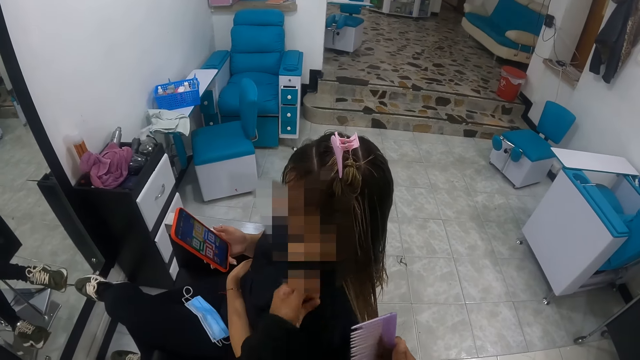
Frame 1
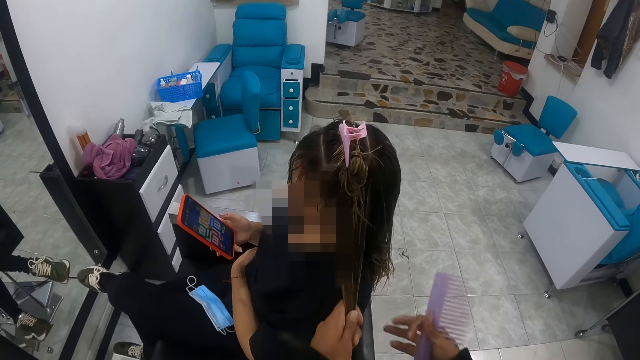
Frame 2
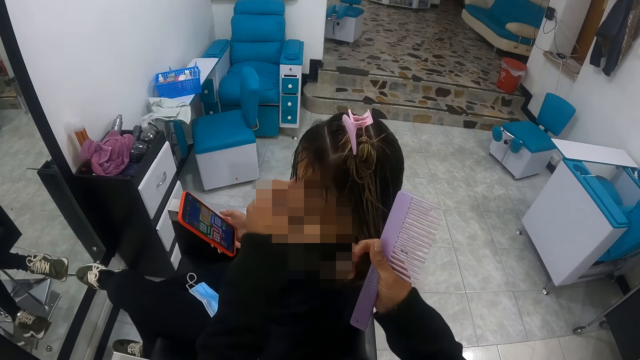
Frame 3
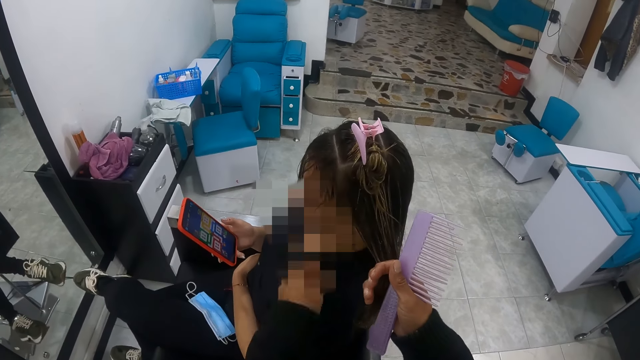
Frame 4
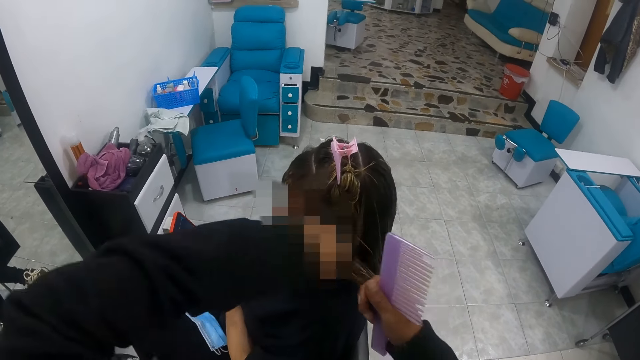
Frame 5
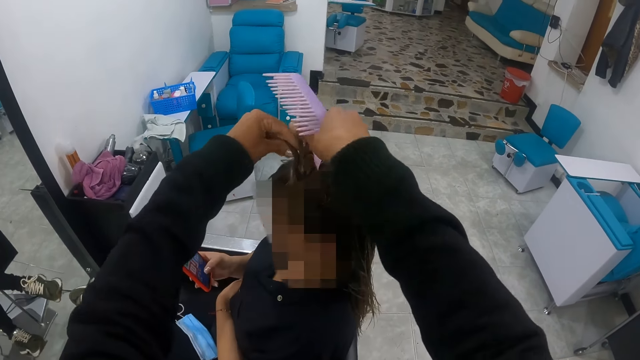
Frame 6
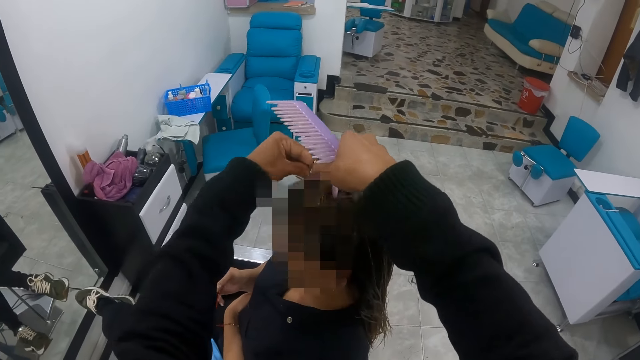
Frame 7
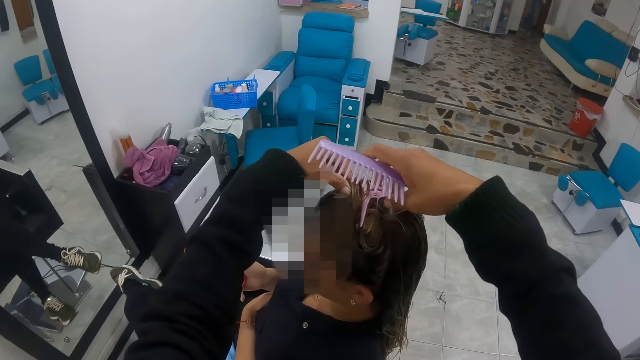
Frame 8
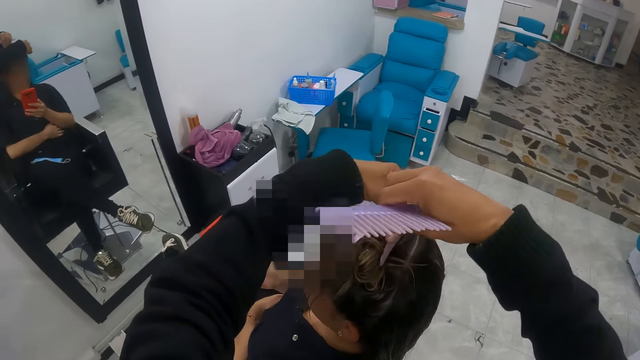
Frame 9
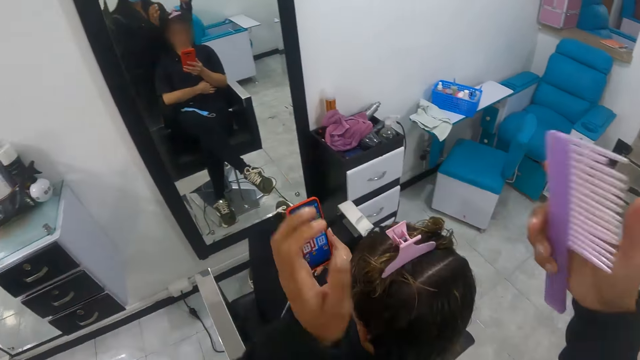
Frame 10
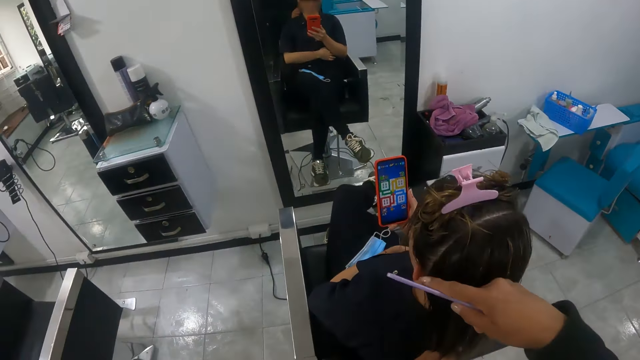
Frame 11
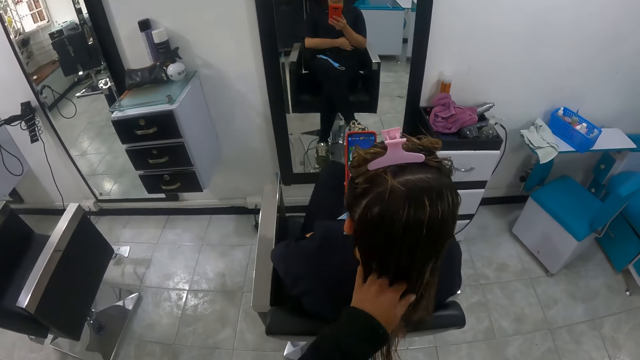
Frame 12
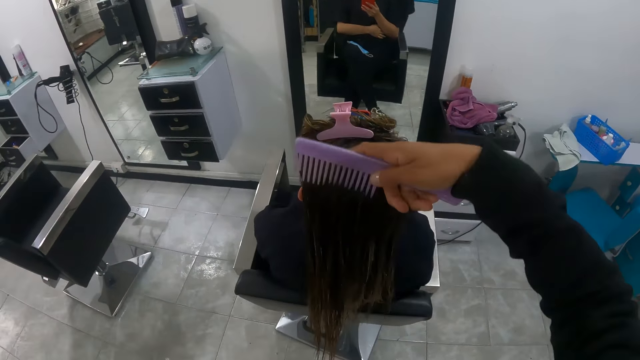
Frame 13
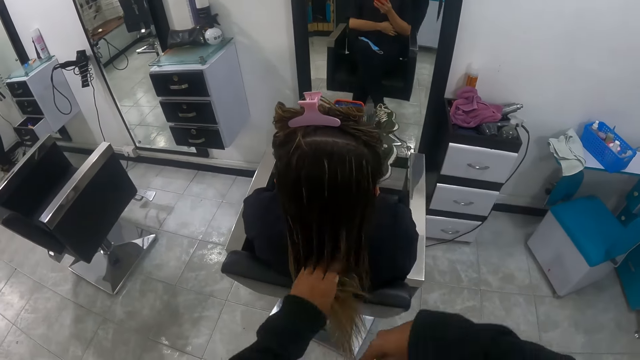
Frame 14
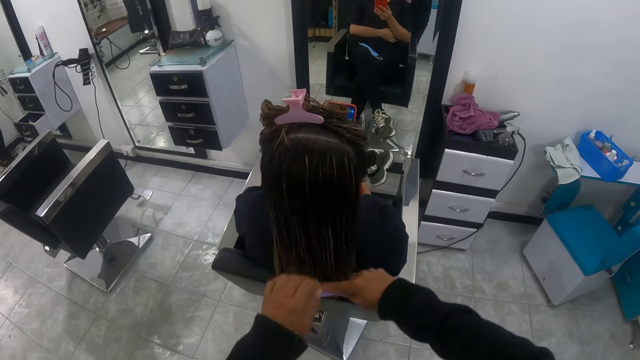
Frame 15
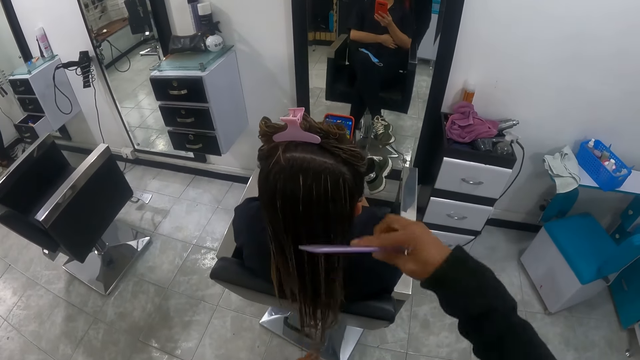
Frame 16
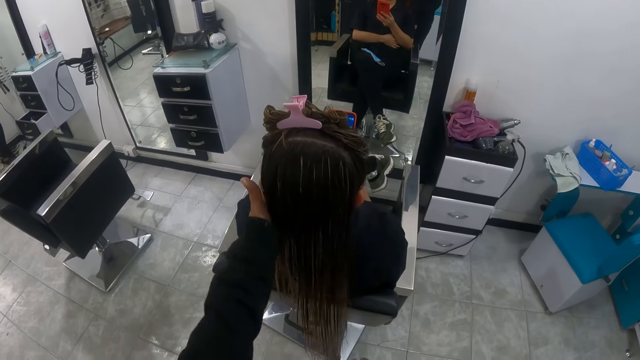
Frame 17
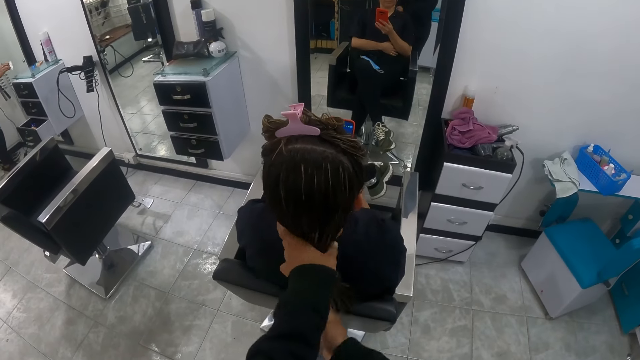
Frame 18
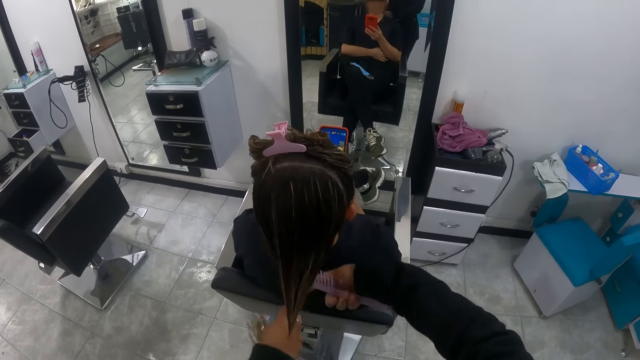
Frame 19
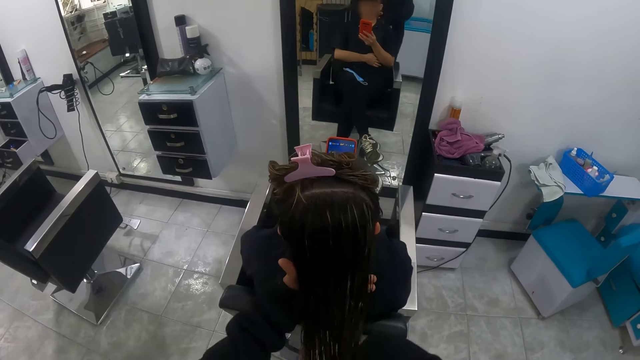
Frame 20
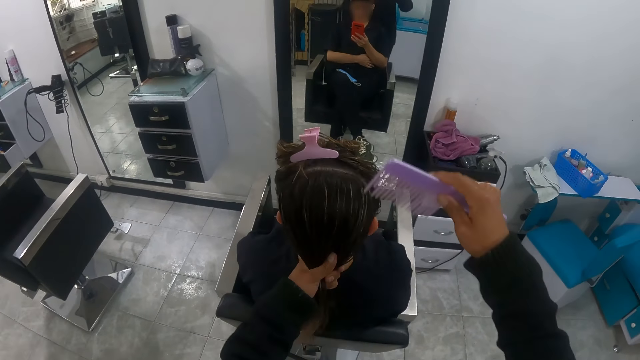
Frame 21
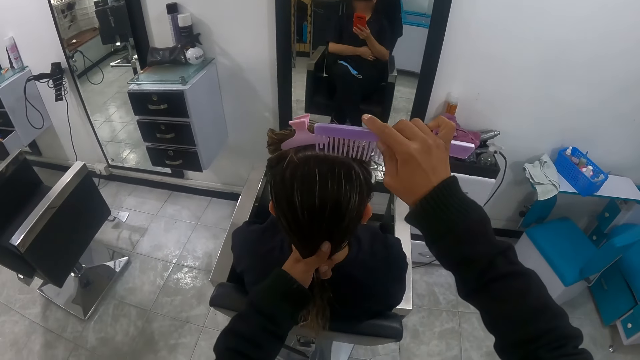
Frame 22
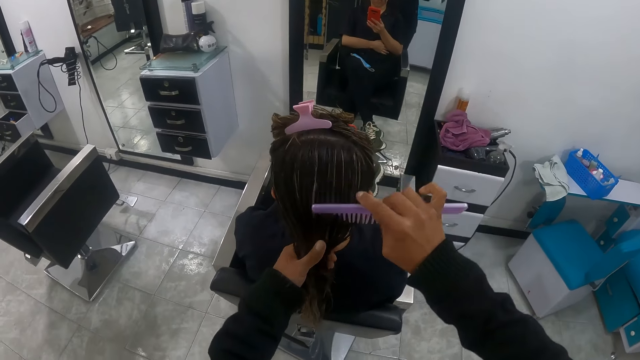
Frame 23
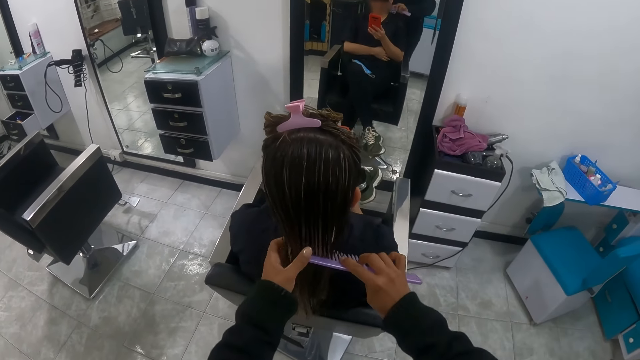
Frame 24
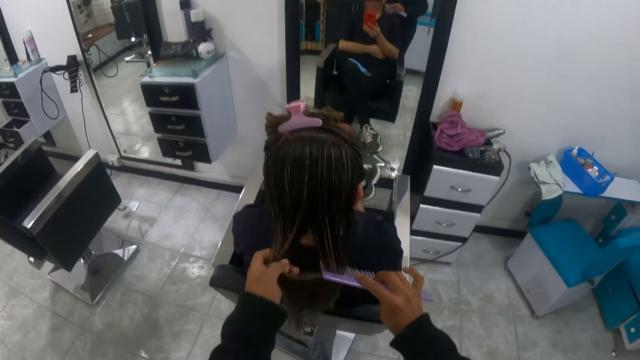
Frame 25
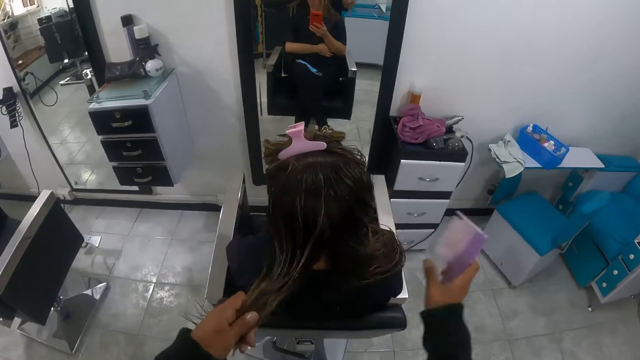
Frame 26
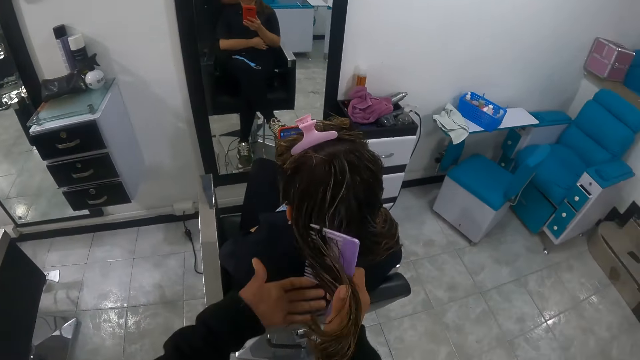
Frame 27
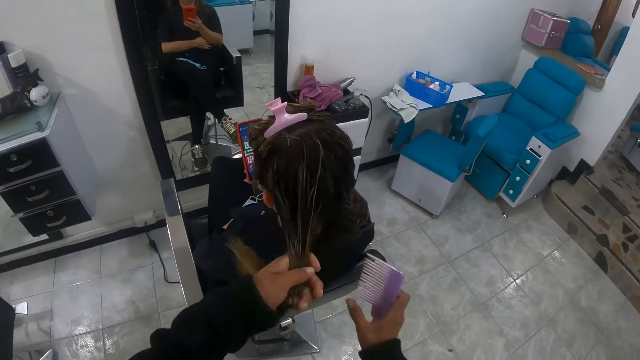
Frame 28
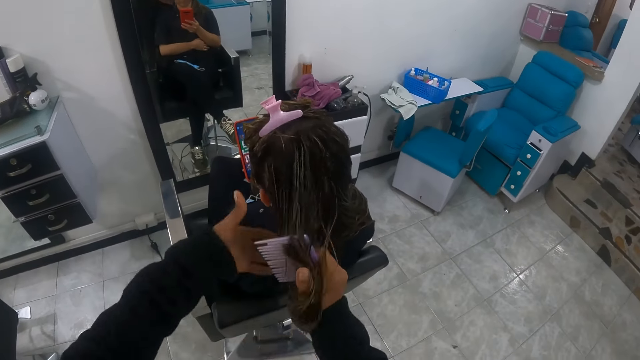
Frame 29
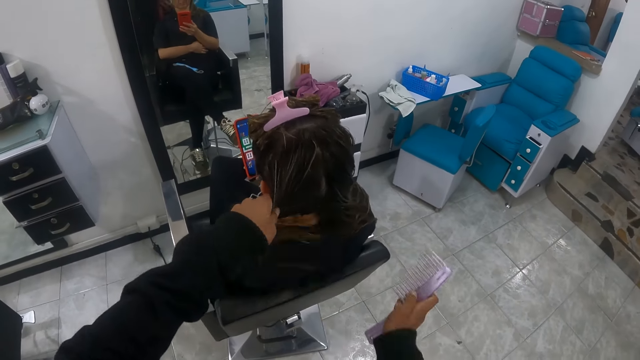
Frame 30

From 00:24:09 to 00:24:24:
The camera wearer rolls the woman's hair with both hands. She ties the woman's hair. She holds the woman's hair with the hair clip with her right hand. She combs the woman's hair with the comb with her right hand. She detangles the woman's hair with her left hand. She holds the woman's hair with her left hand. She partitions the woman's hair with the comb with her right hand. She combs the woman's hair with the comb with her right hand.

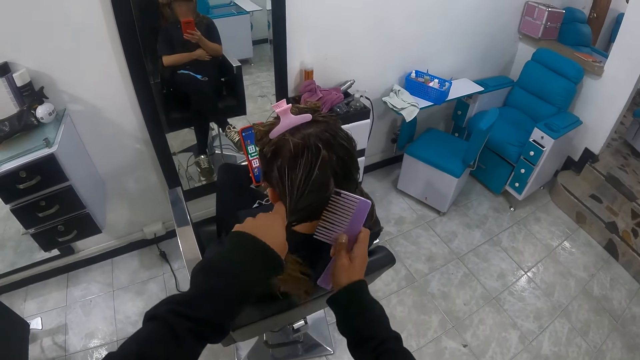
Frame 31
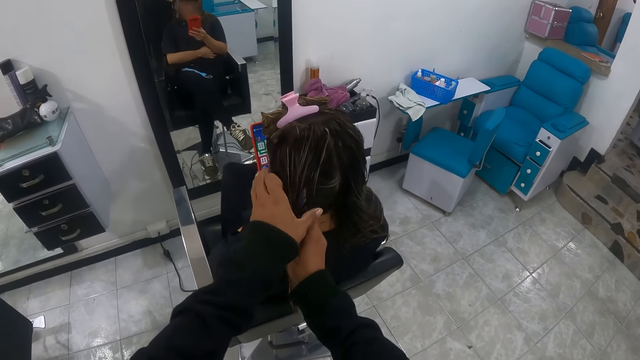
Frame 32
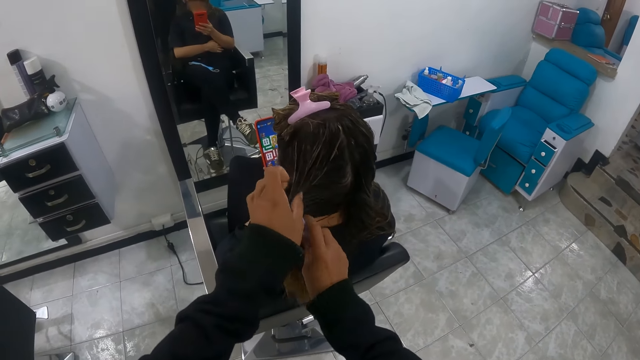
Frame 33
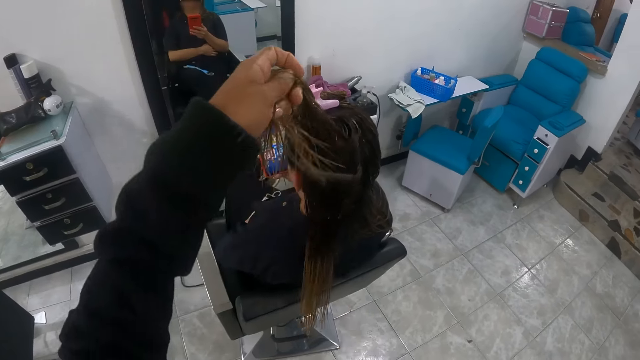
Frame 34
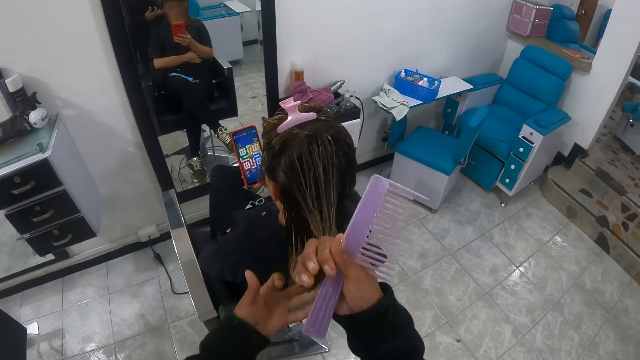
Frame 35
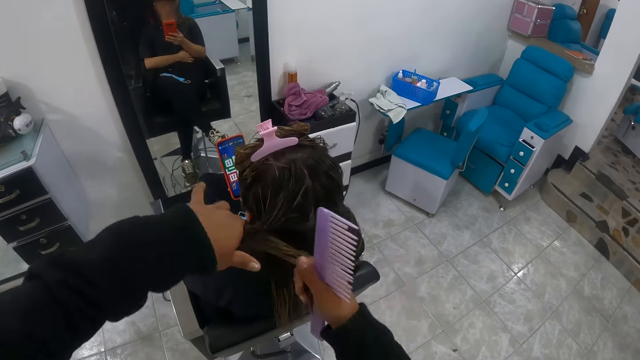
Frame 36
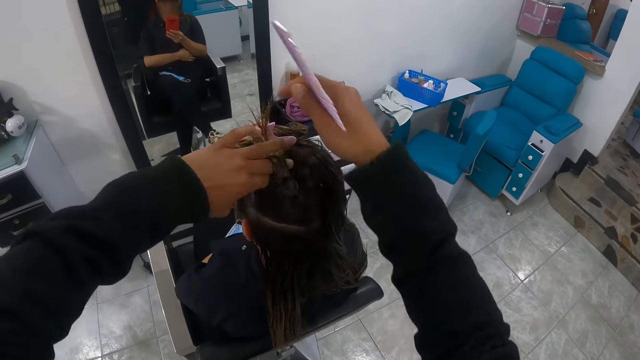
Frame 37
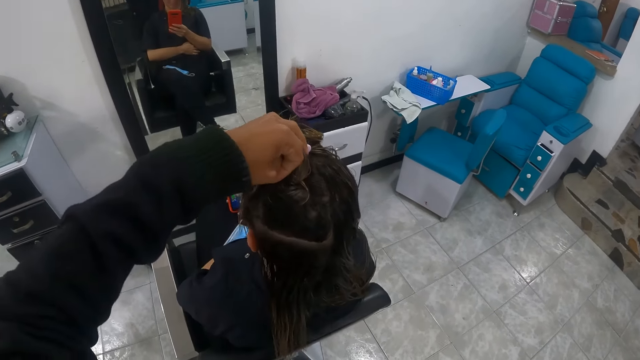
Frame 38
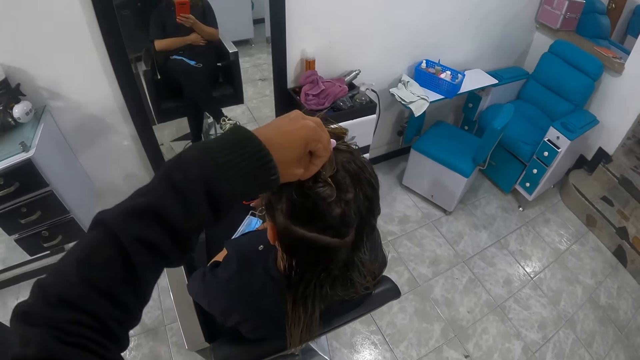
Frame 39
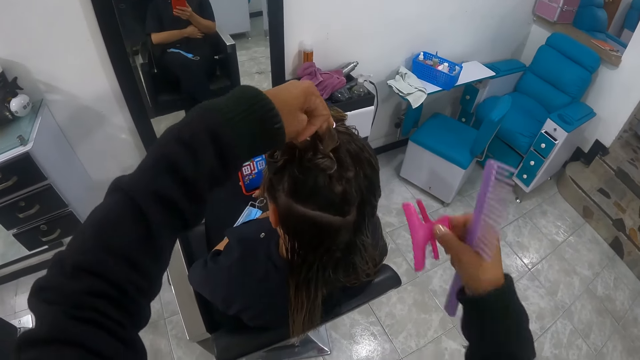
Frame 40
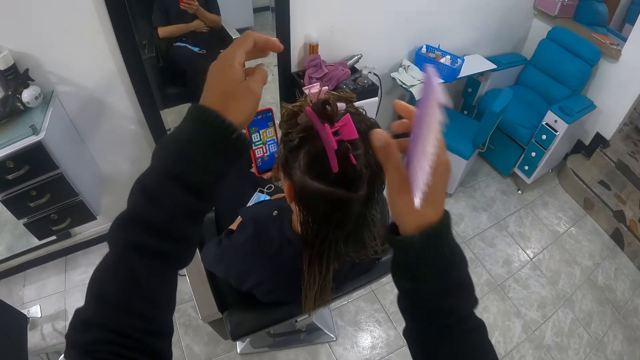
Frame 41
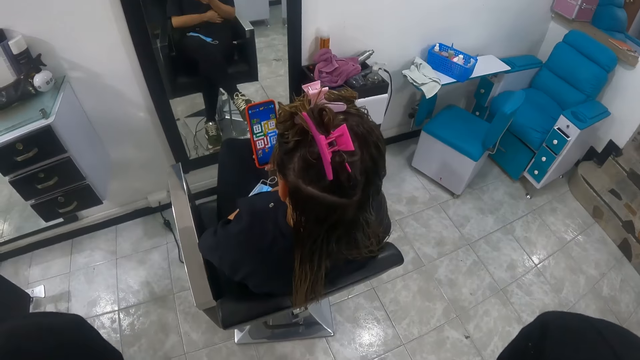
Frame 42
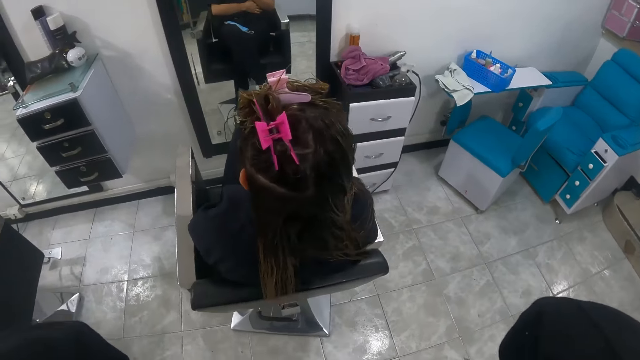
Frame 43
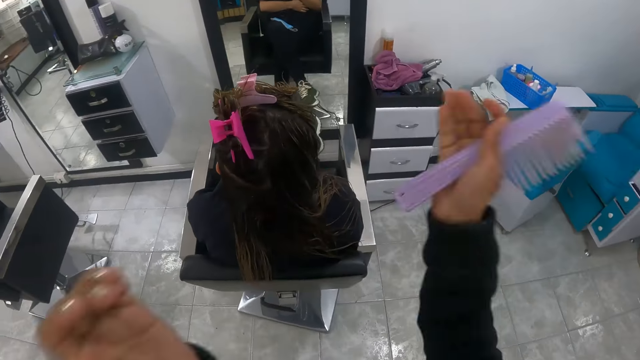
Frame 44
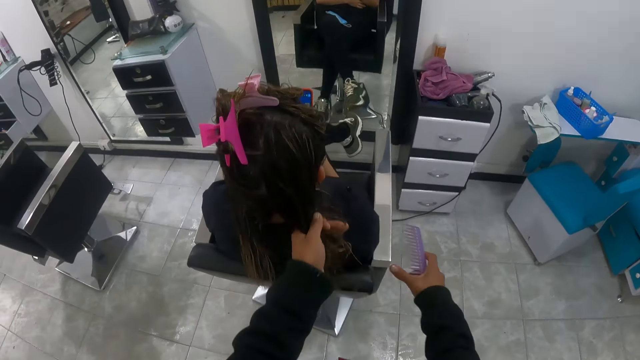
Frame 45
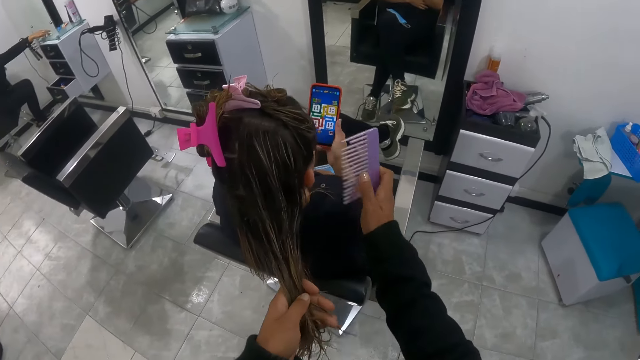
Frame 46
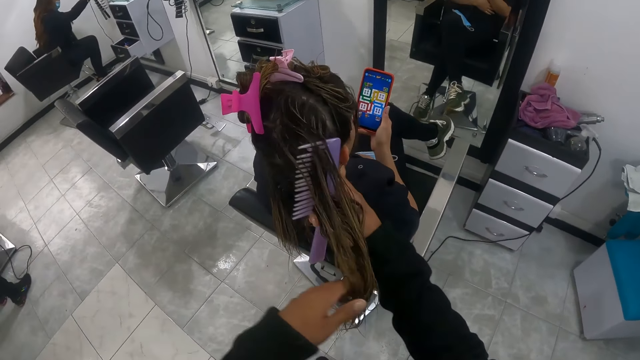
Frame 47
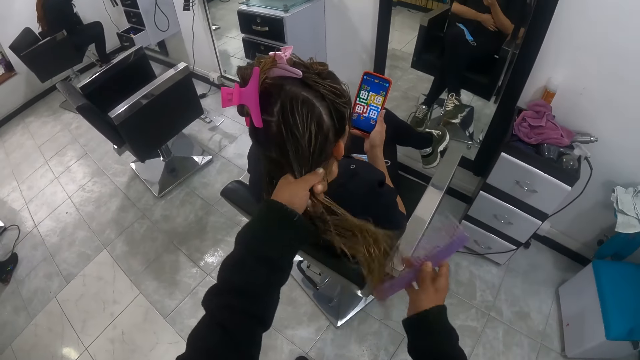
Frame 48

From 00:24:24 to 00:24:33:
The camera wearer partitions the woman's hair with the comb with her right hand. She rolls the woman's hair with both hands. She ties the woman's hair. She lifts her right hand from the woman's hair. She carries the clip with her right hand. She holds the woman's hair with the hair clip with her right hand. She raises the hands. She adjusts her camera with both hands. She holds the woman's hair with her left hand. She combs the woman's hair with the comb with her right hand.
